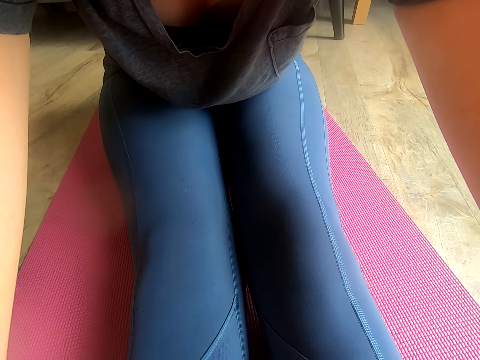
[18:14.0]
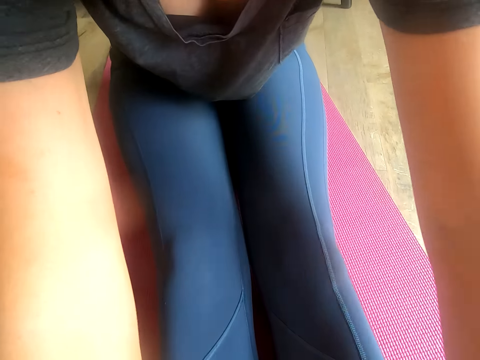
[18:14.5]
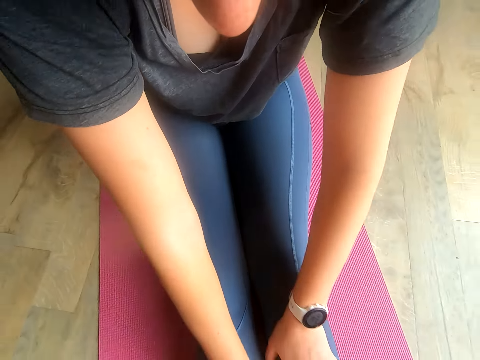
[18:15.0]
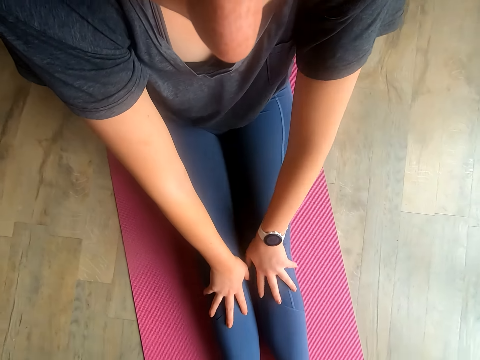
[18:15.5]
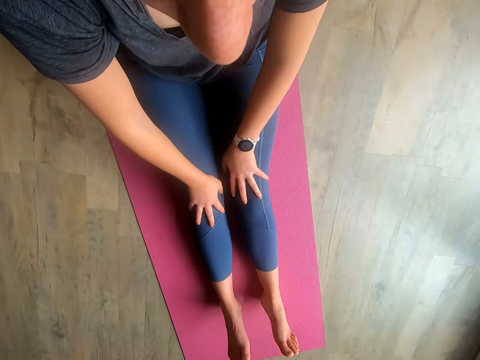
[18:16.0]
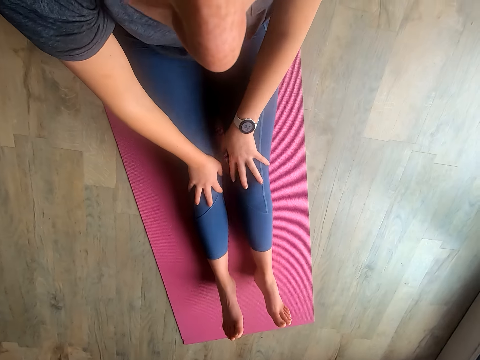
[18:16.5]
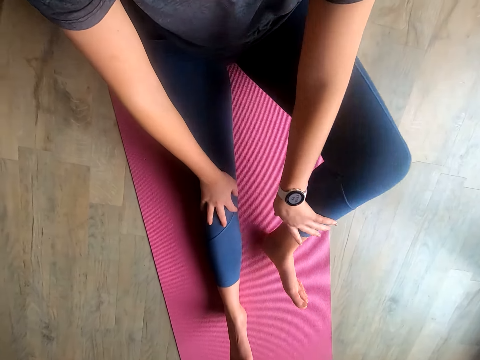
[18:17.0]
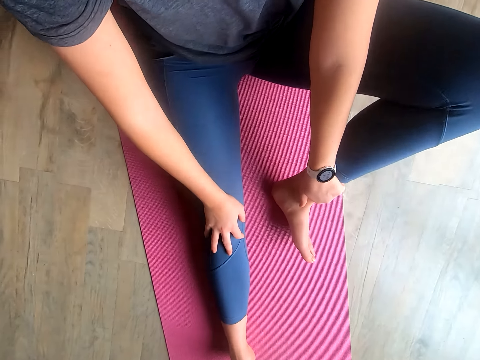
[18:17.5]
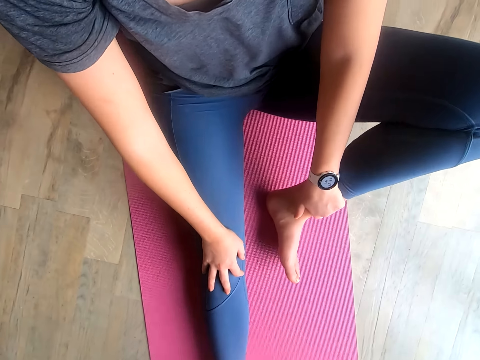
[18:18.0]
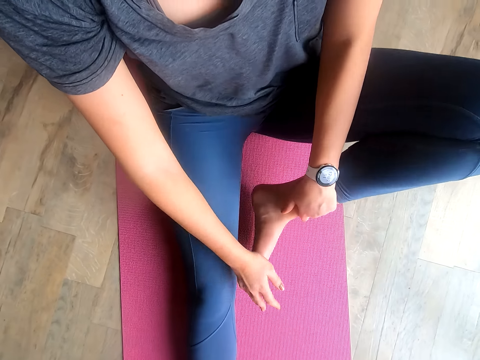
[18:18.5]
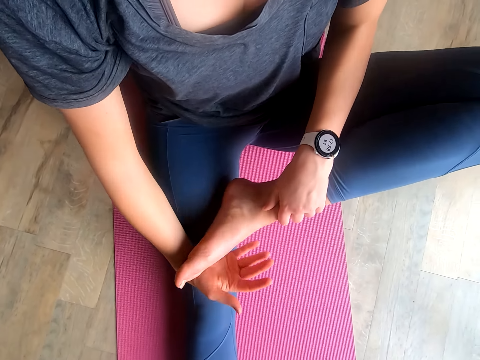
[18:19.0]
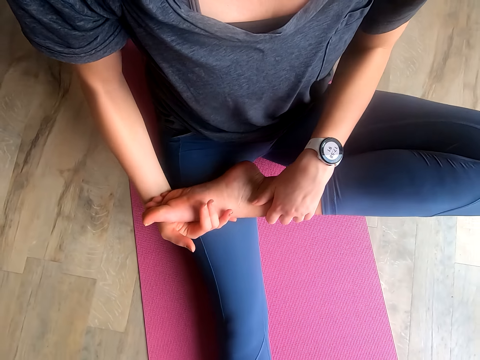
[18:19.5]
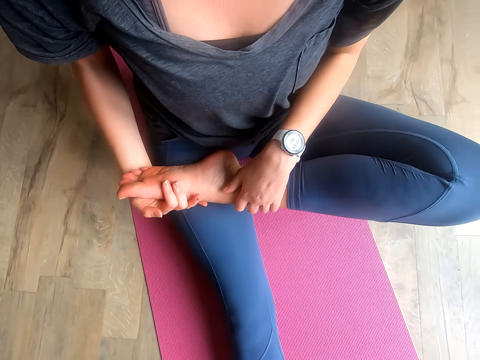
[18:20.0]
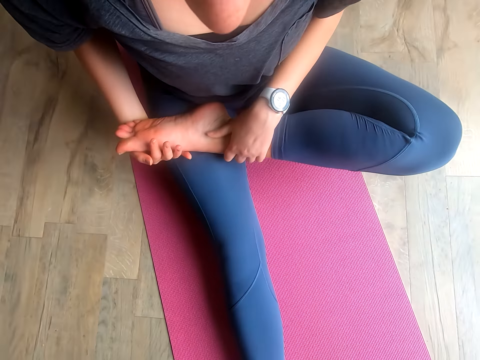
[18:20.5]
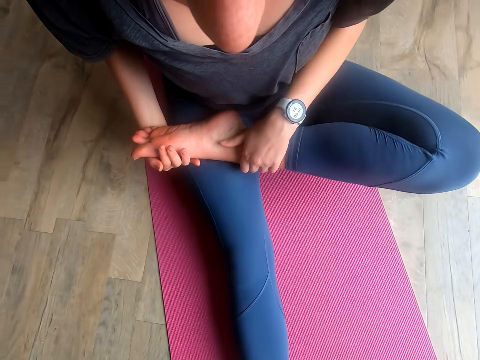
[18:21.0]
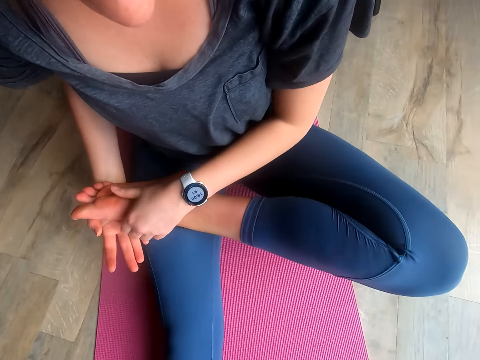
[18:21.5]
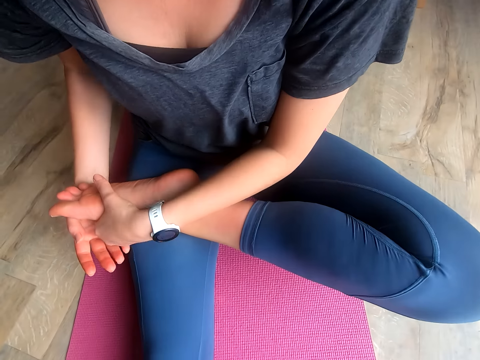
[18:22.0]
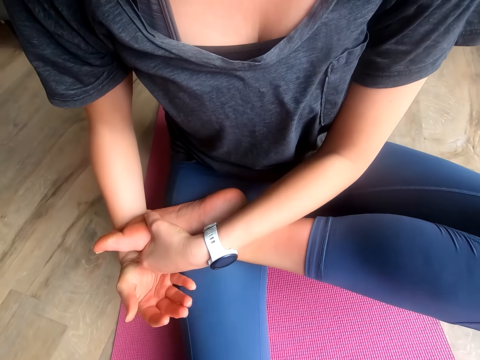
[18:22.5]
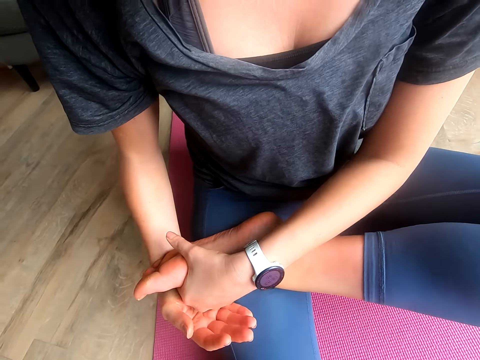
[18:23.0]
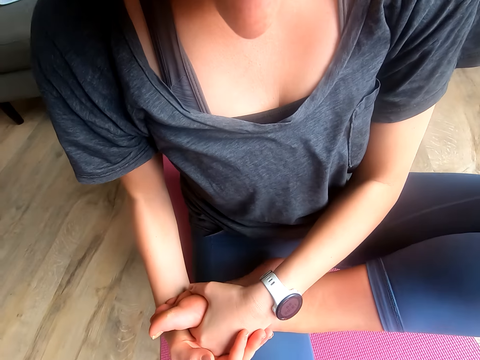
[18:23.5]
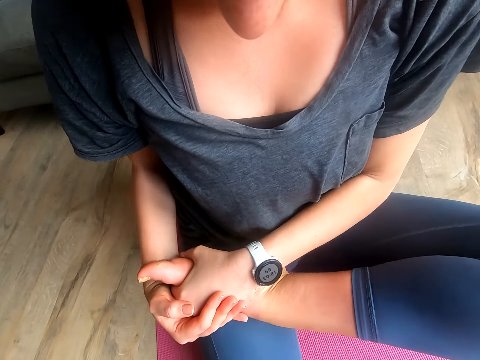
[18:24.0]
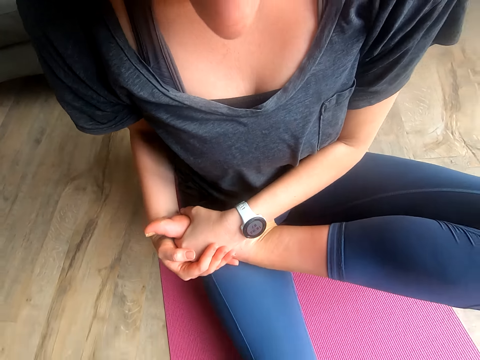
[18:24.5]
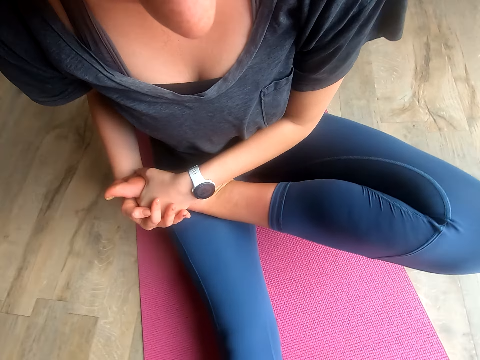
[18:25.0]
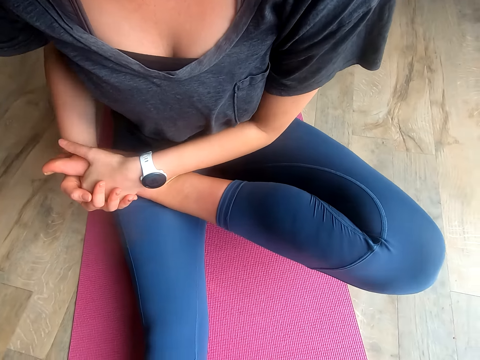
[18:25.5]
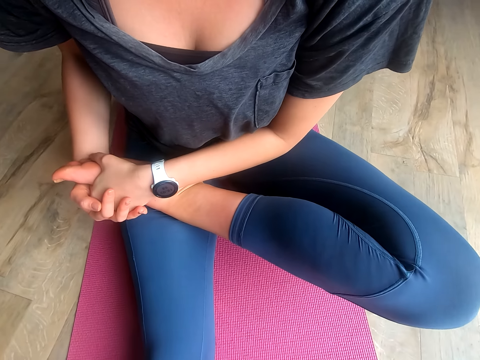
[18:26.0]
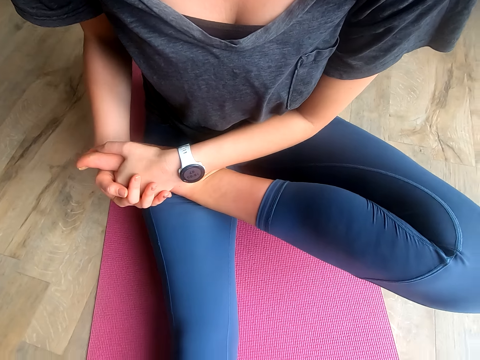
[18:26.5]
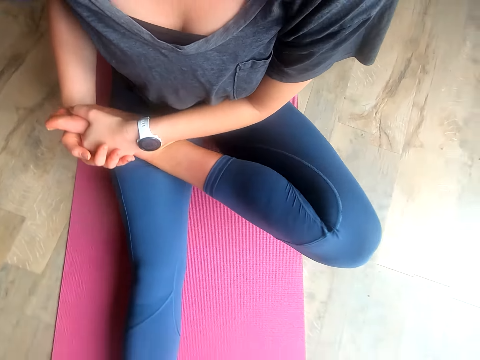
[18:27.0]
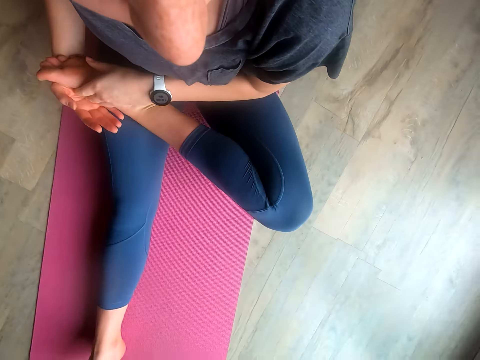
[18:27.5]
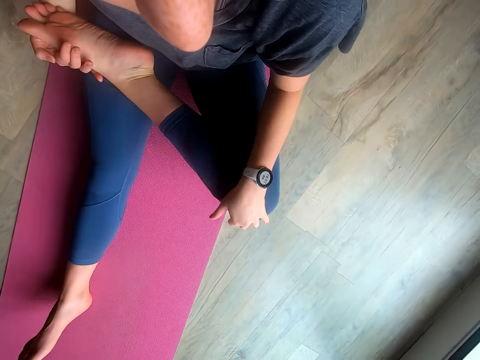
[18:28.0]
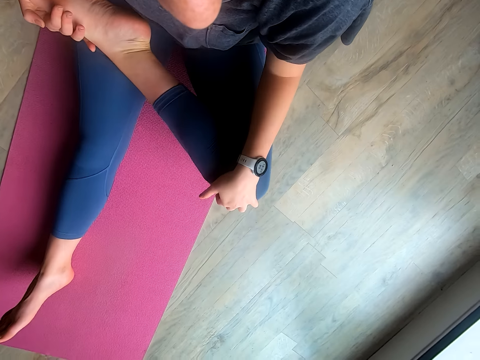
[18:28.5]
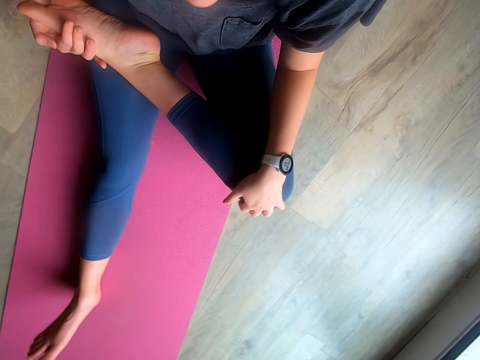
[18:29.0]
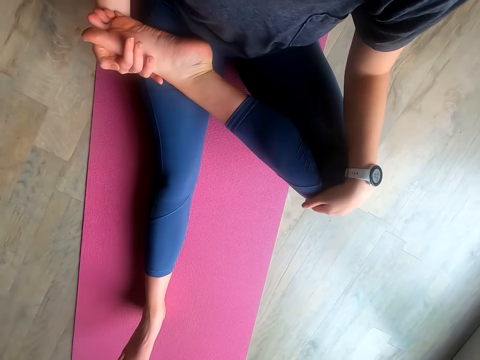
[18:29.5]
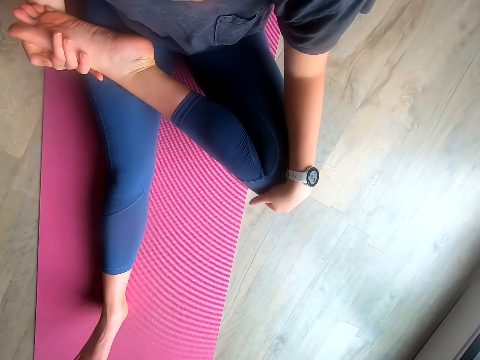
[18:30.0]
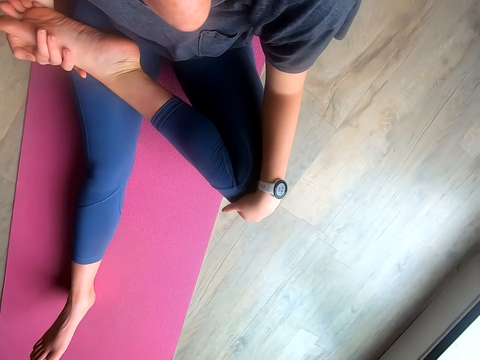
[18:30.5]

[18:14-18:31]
The camera wearer touches her knees. She puts her leg on the thigh. She twists her legs.

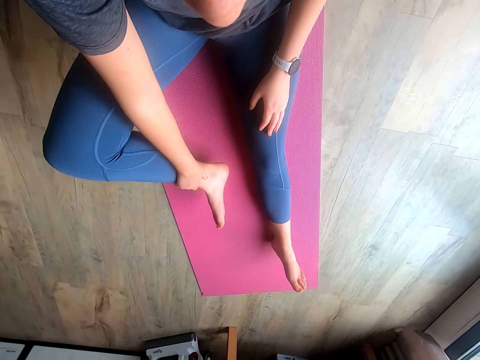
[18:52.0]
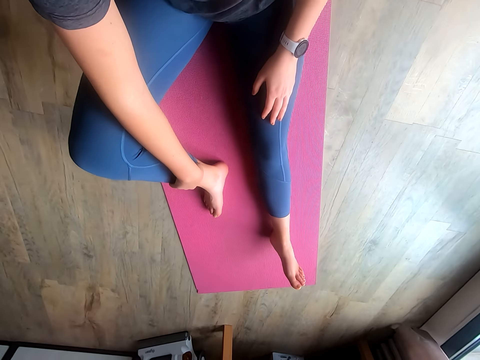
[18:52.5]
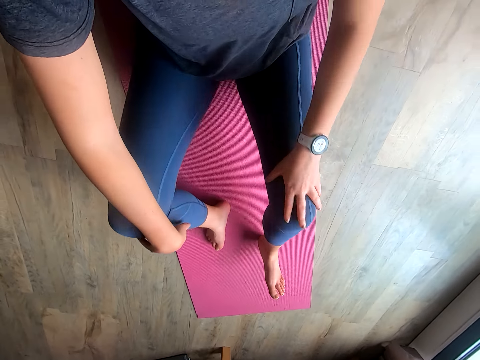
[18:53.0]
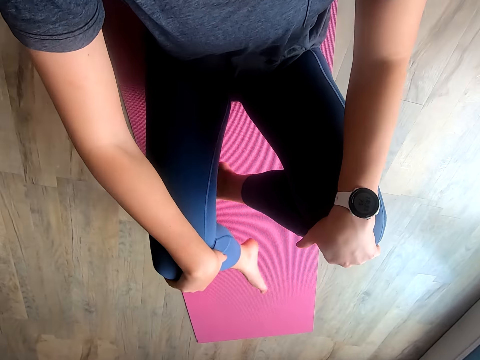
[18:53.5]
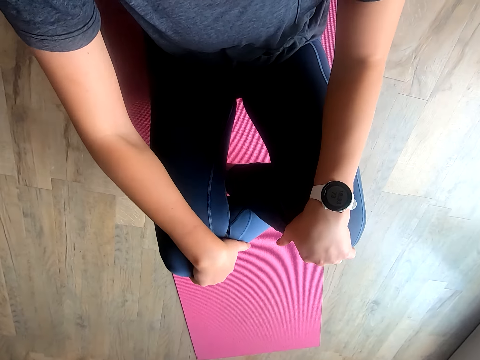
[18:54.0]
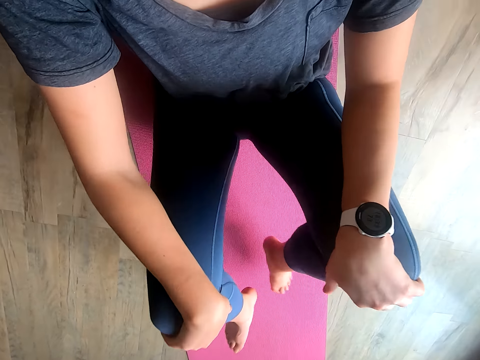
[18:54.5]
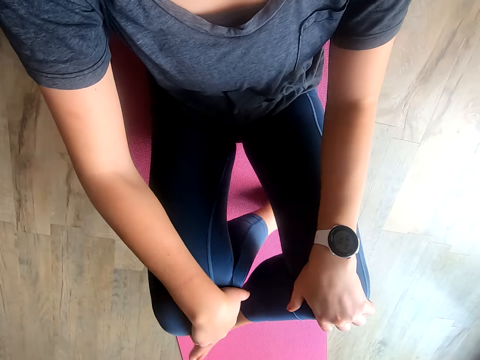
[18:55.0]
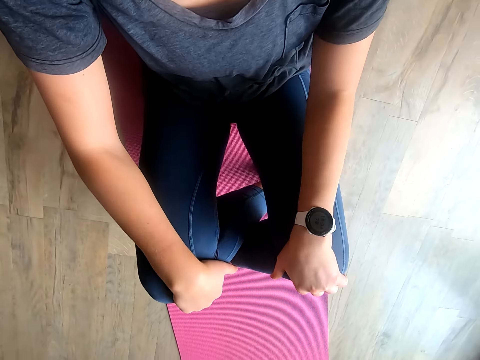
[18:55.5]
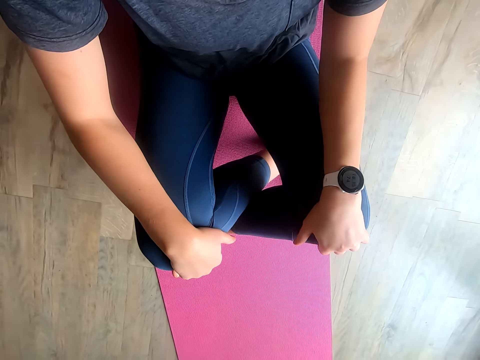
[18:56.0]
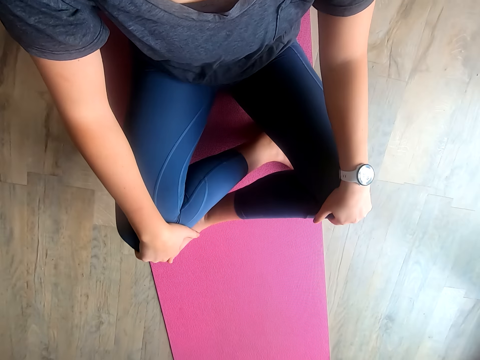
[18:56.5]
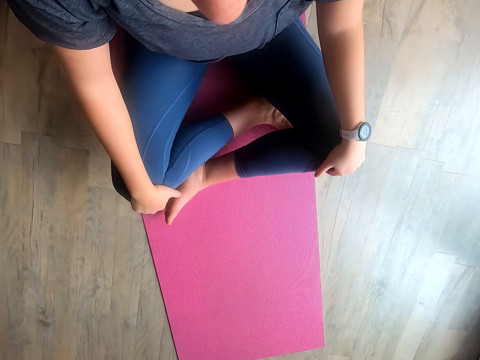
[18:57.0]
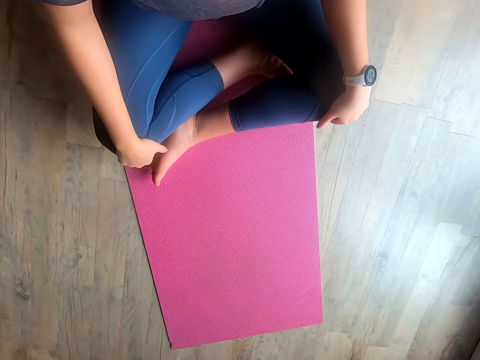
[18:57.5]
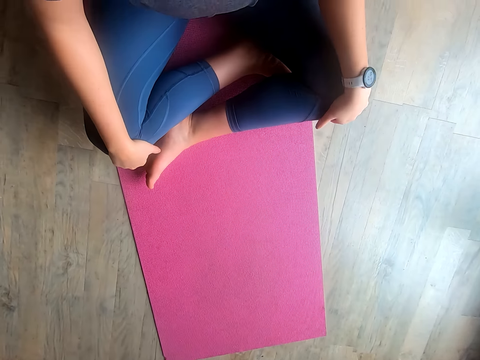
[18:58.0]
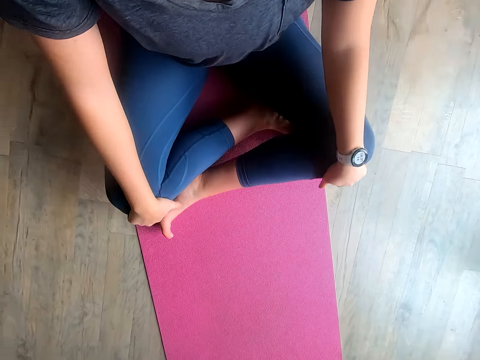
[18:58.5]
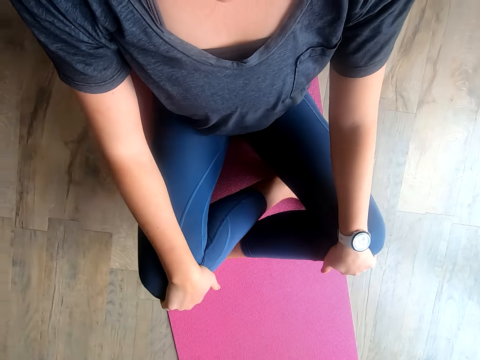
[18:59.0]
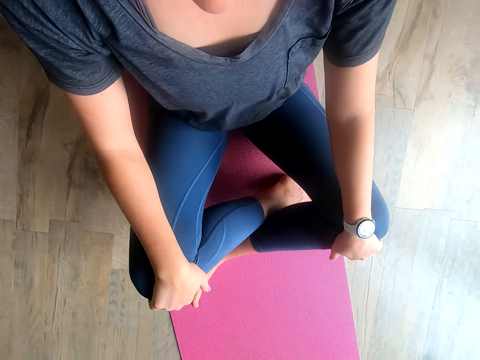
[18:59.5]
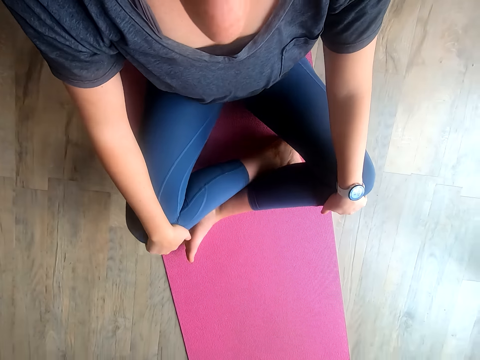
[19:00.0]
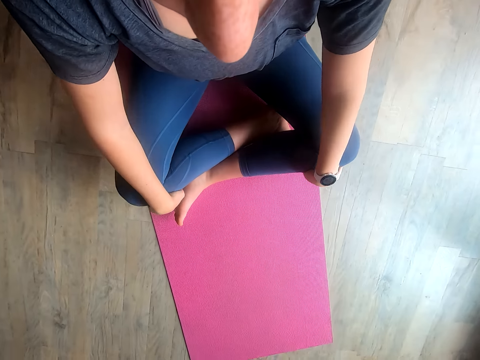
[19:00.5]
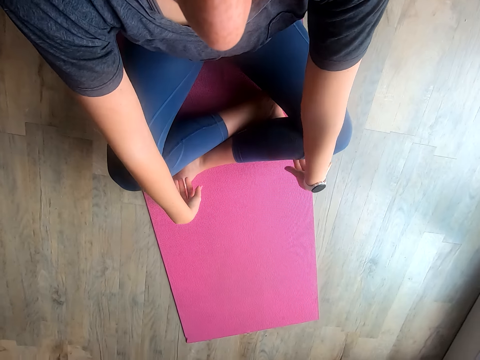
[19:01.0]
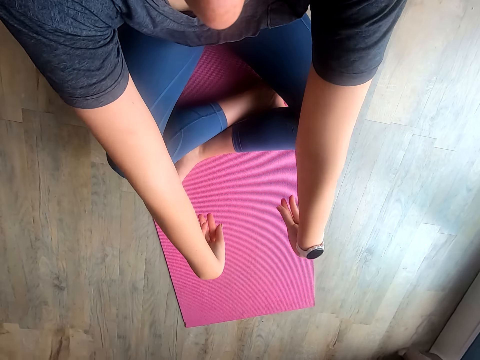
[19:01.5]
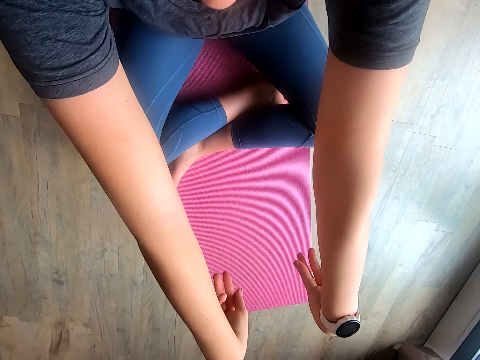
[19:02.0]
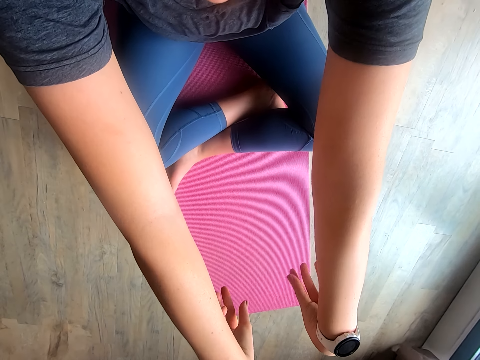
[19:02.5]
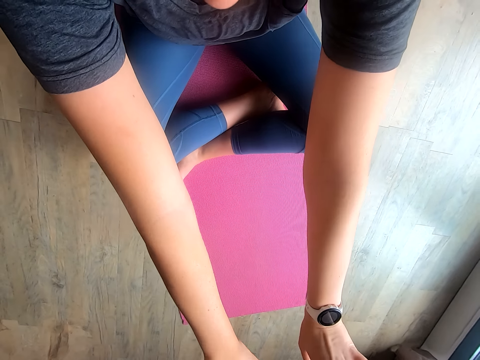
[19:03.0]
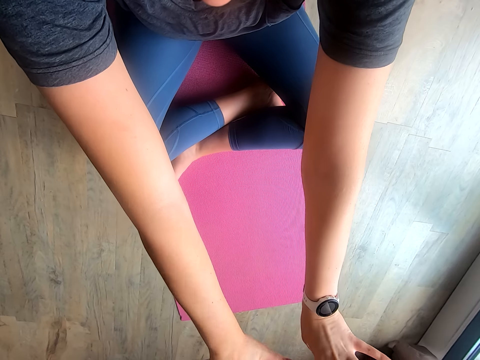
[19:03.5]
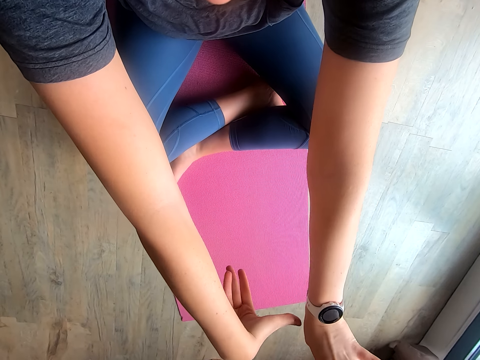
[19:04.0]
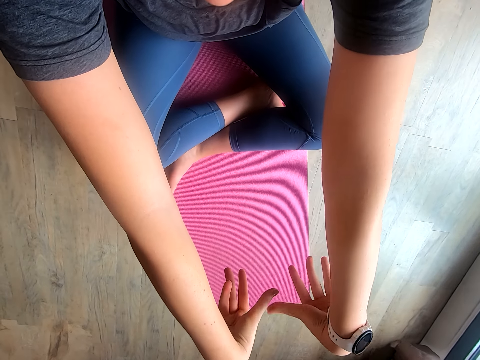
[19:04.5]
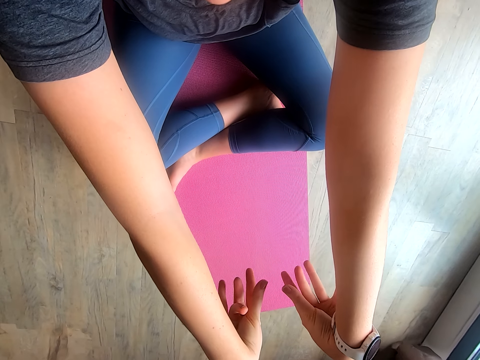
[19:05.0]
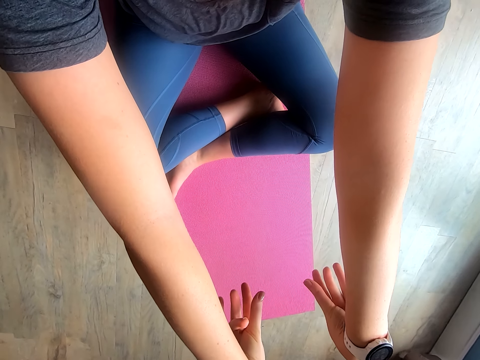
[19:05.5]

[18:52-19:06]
The camera wearer crosses her legs.
